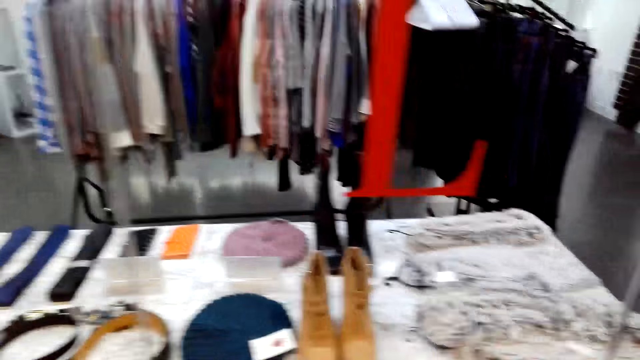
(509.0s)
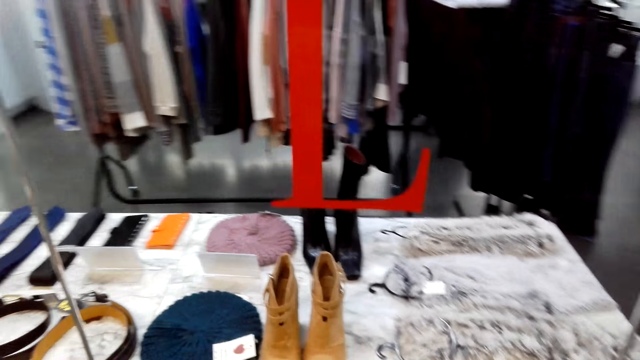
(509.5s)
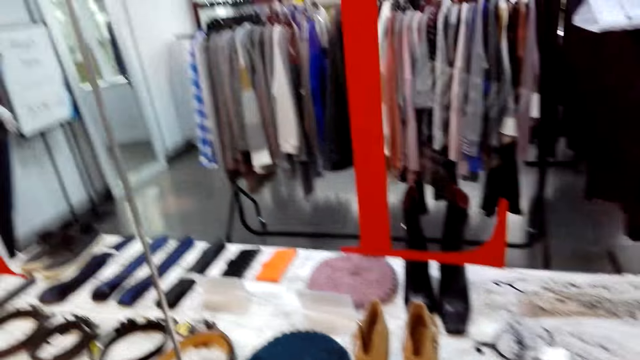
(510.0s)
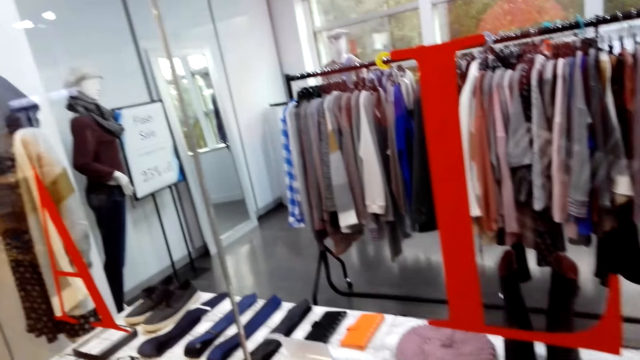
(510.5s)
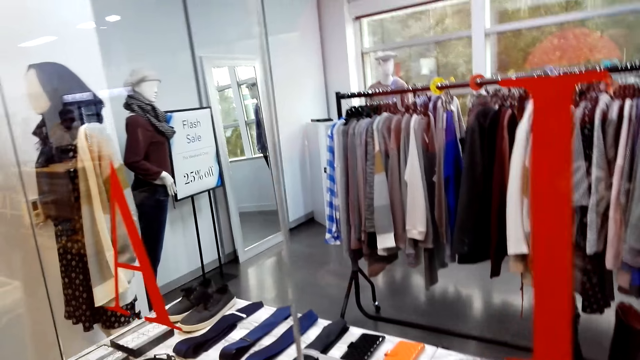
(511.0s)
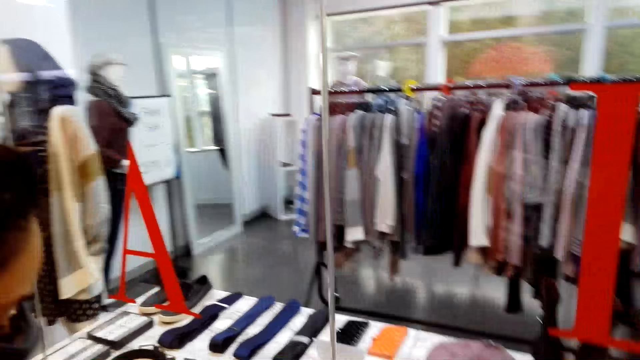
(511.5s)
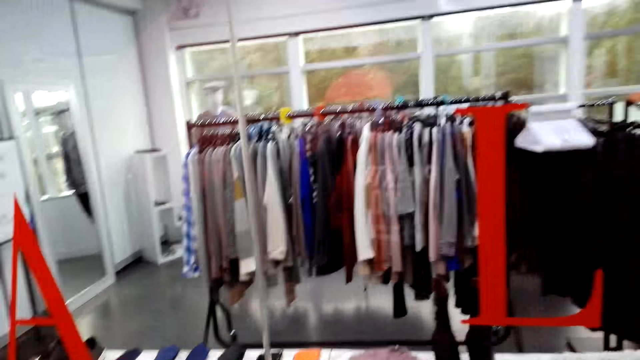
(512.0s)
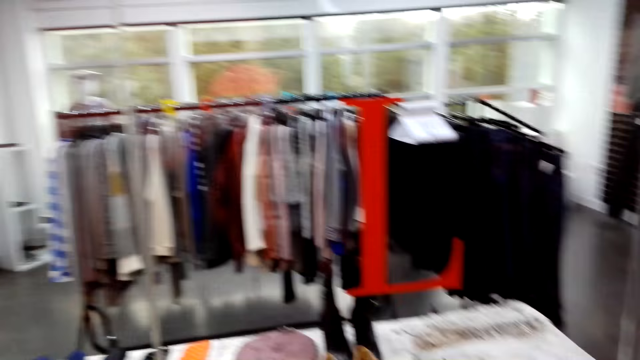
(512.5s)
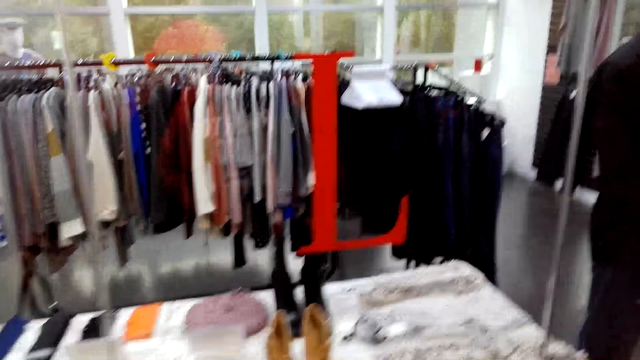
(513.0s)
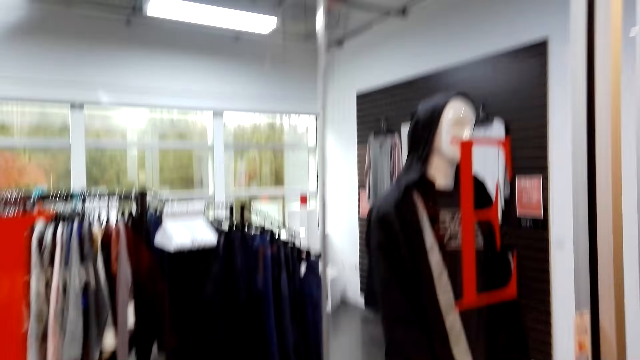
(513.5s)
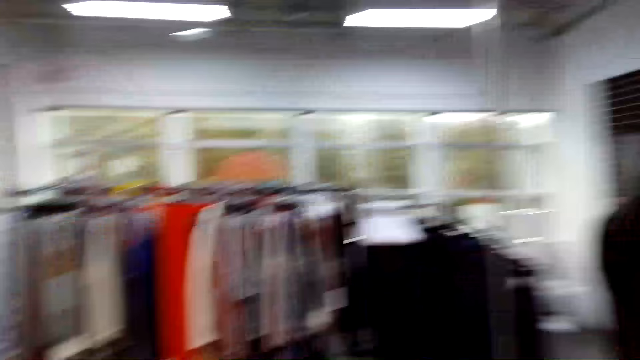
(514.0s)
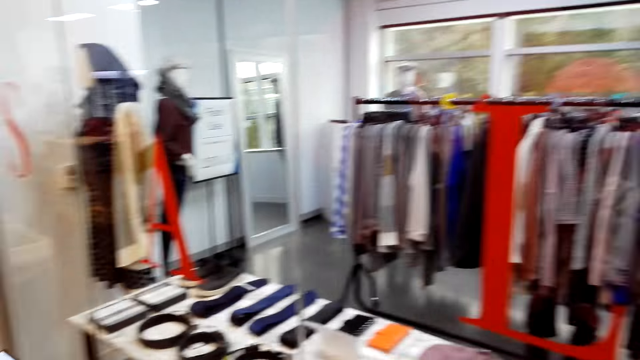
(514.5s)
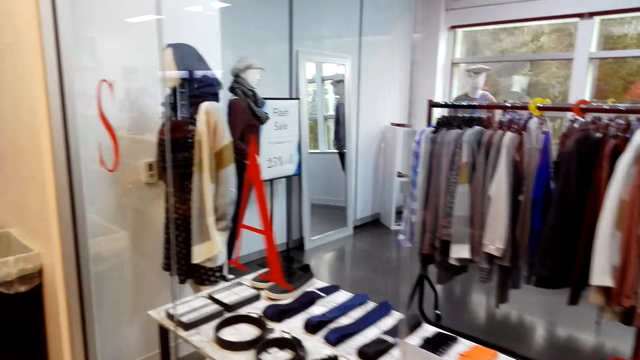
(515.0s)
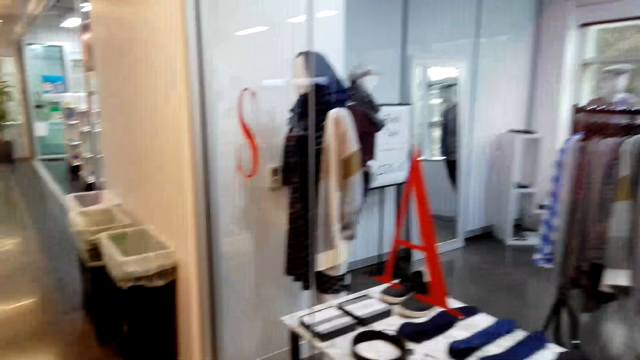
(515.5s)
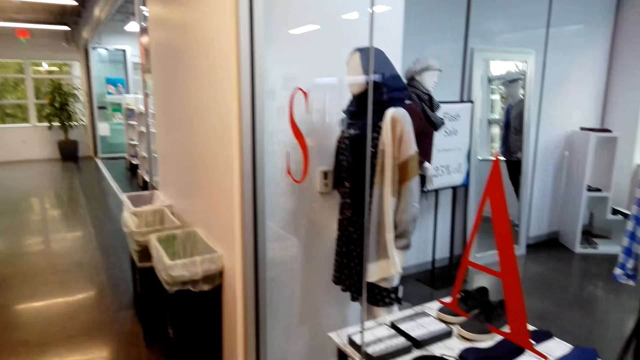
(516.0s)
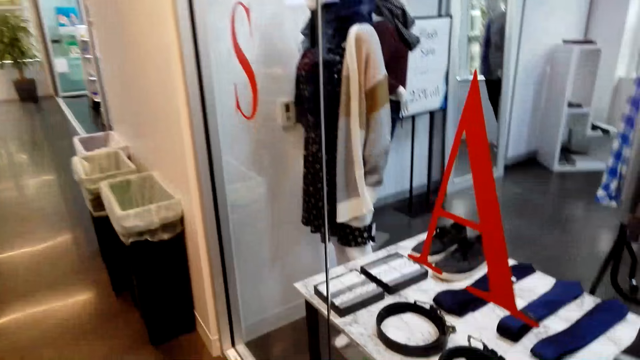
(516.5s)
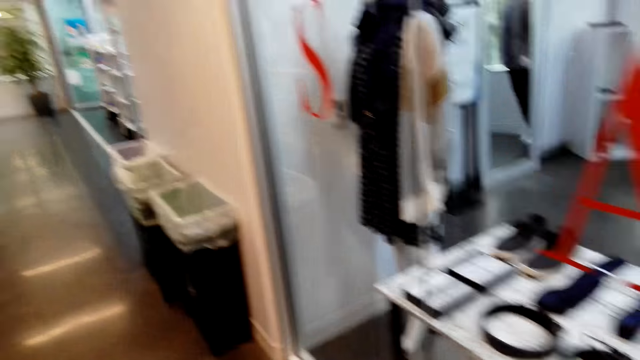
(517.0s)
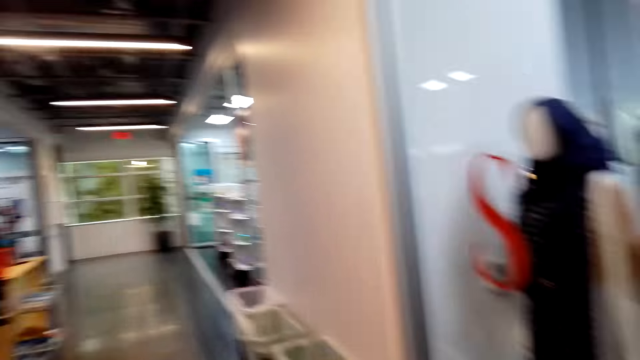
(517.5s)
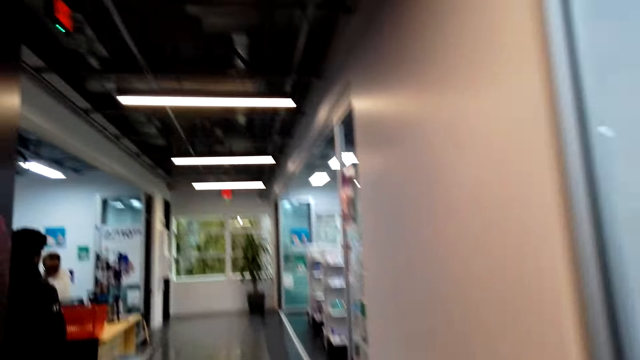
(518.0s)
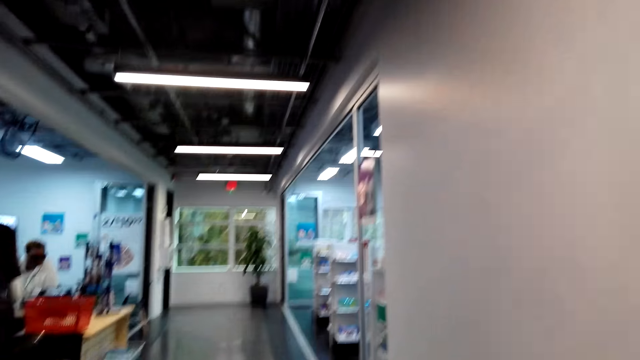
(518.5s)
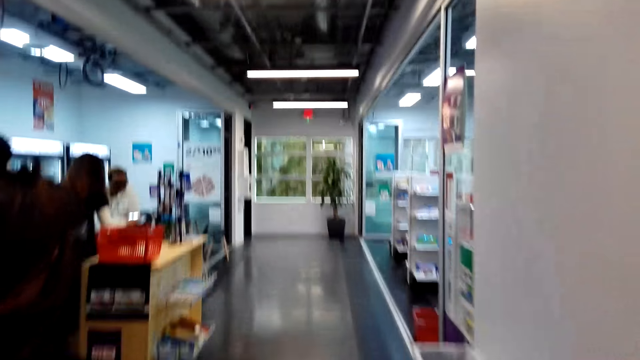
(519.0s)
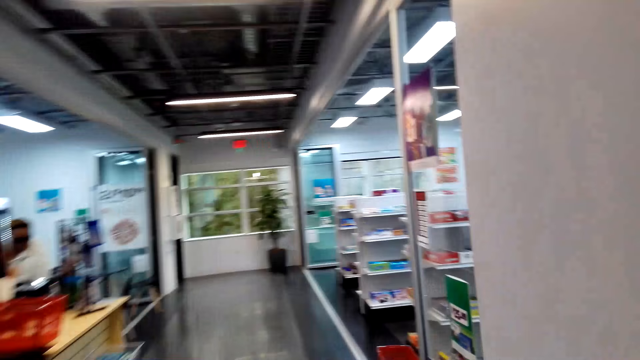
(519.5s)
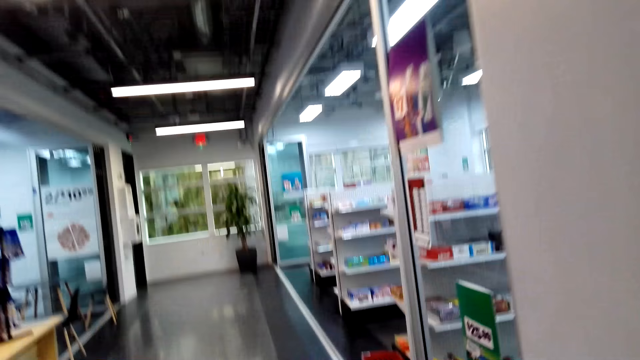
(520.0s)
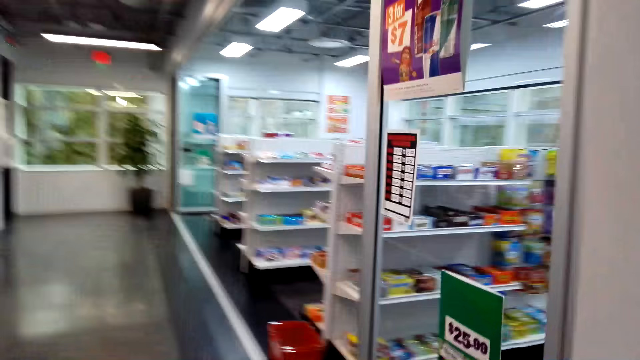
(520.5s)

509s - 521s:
The camera wearer stands in a store. A lady stands in the store. The camera wearer stands in the store. They walk around the store.

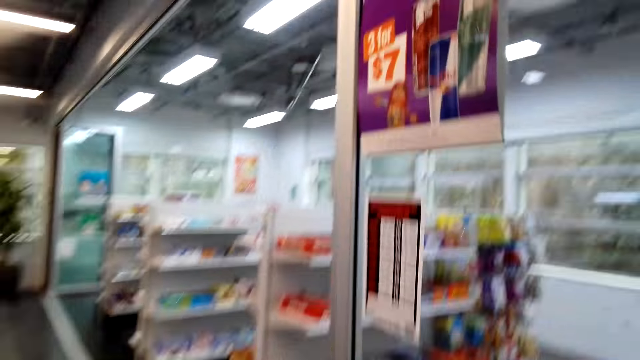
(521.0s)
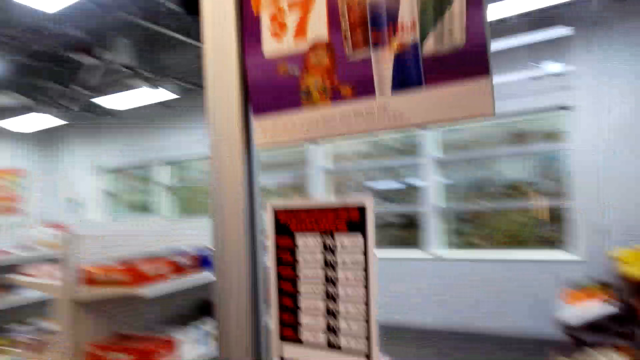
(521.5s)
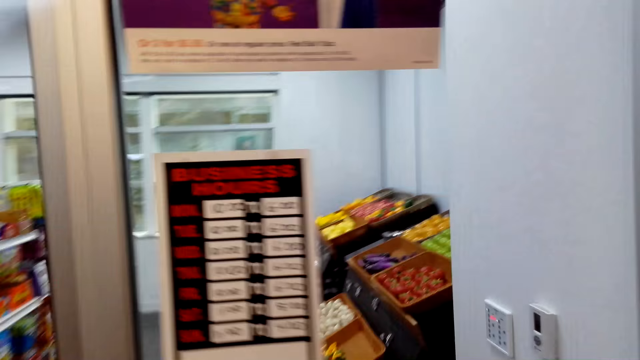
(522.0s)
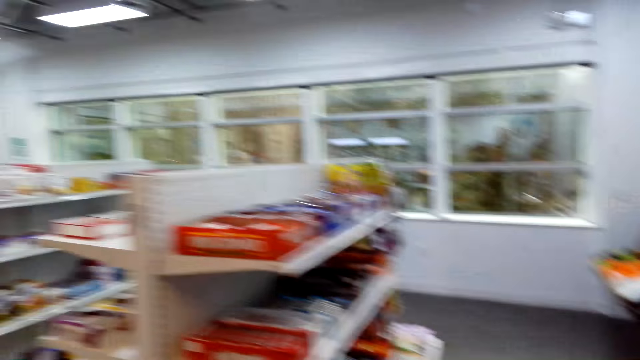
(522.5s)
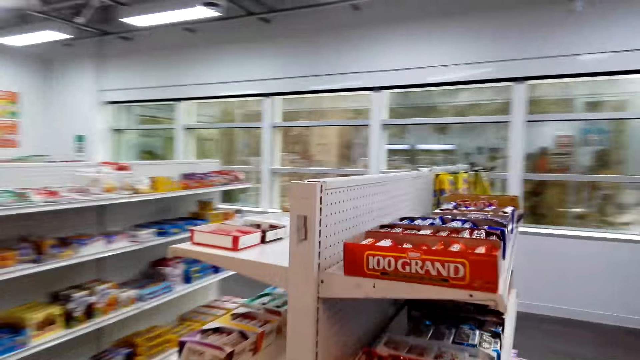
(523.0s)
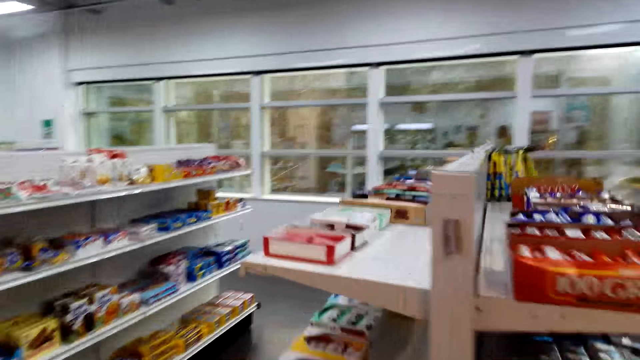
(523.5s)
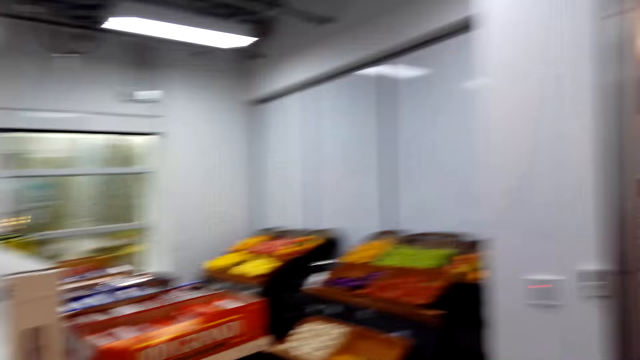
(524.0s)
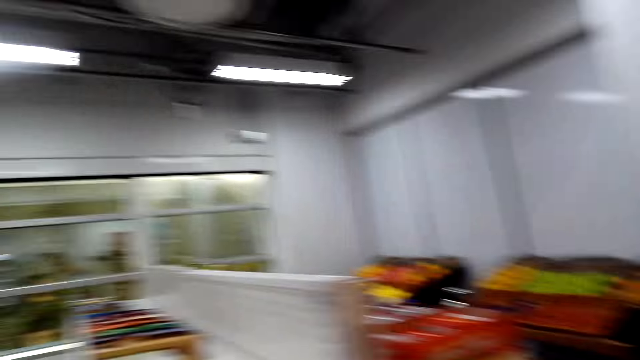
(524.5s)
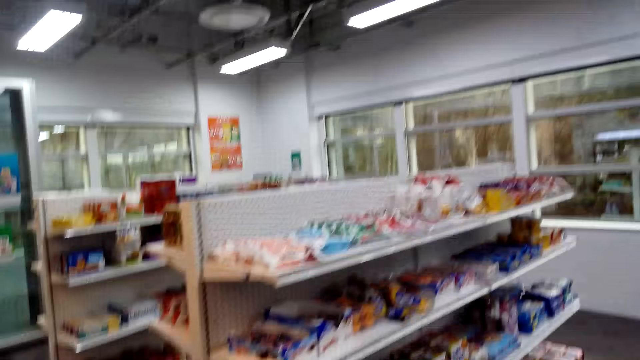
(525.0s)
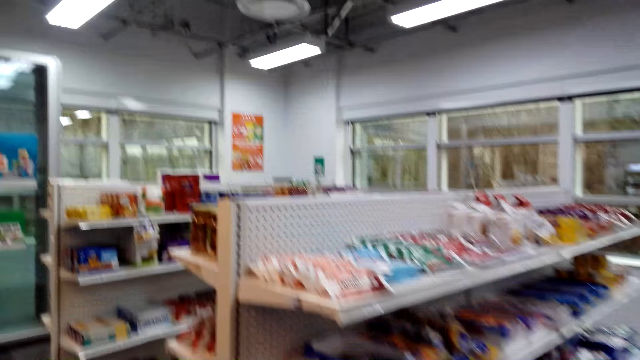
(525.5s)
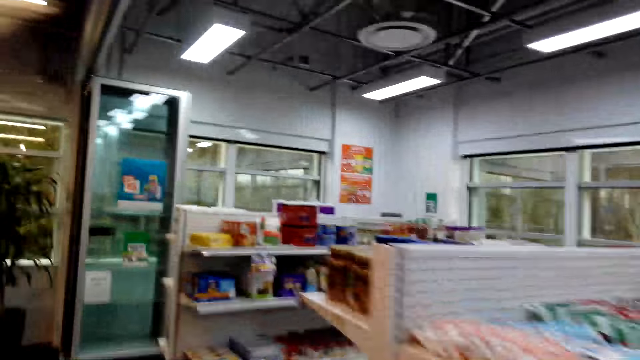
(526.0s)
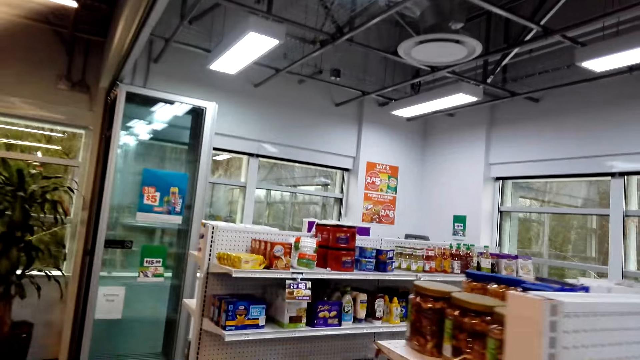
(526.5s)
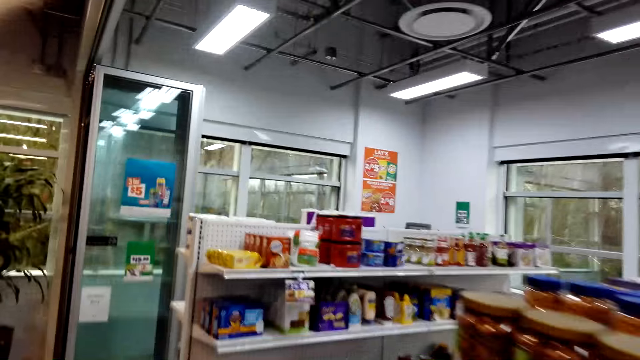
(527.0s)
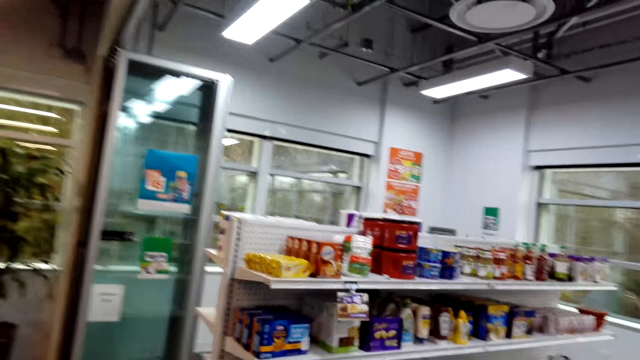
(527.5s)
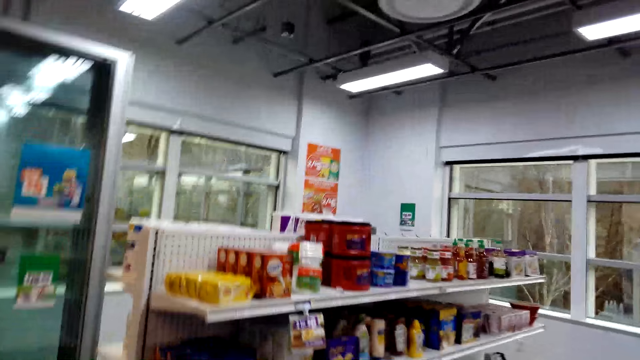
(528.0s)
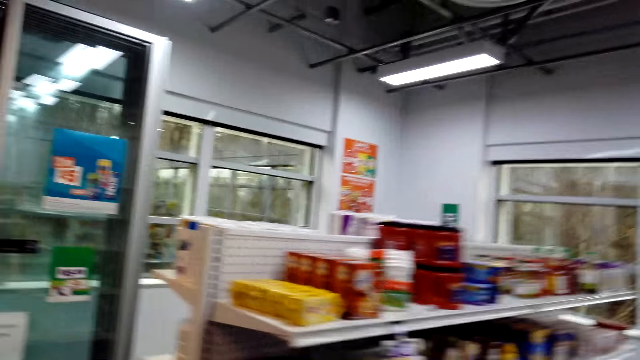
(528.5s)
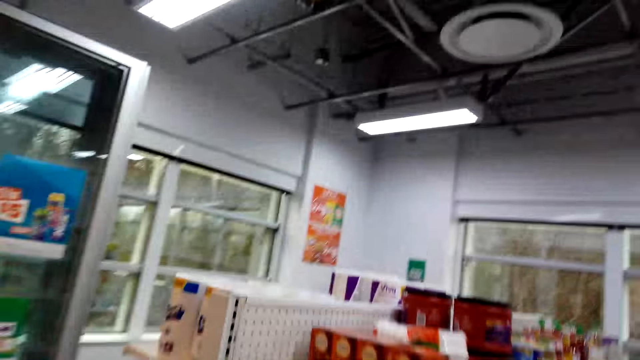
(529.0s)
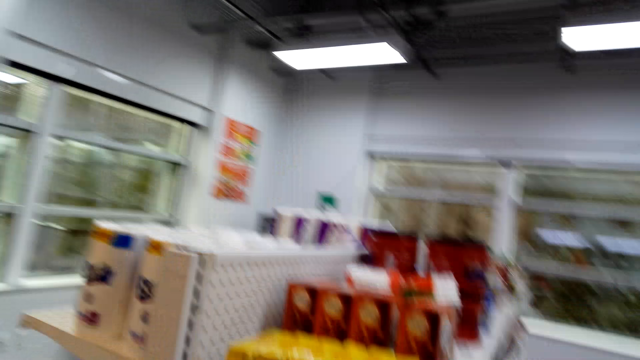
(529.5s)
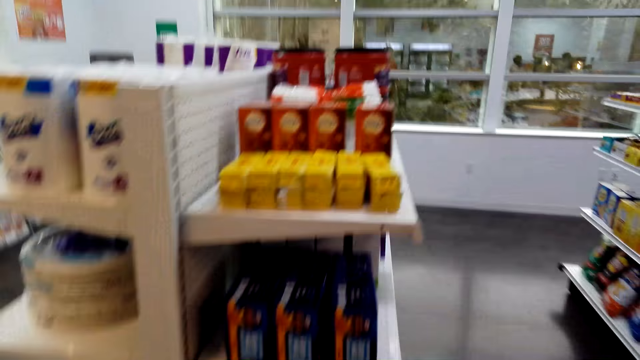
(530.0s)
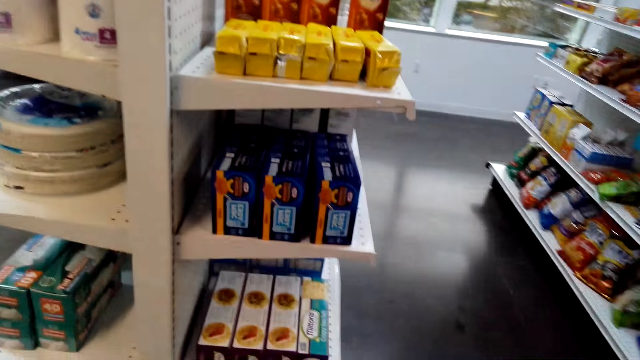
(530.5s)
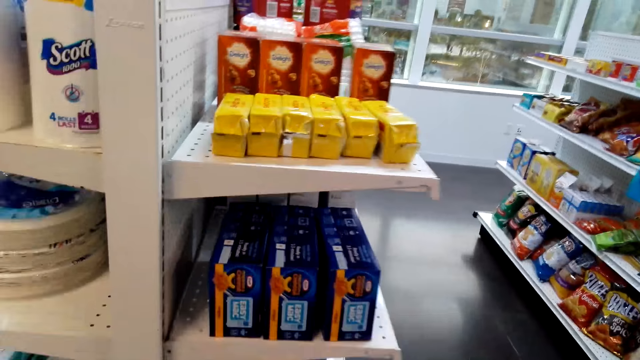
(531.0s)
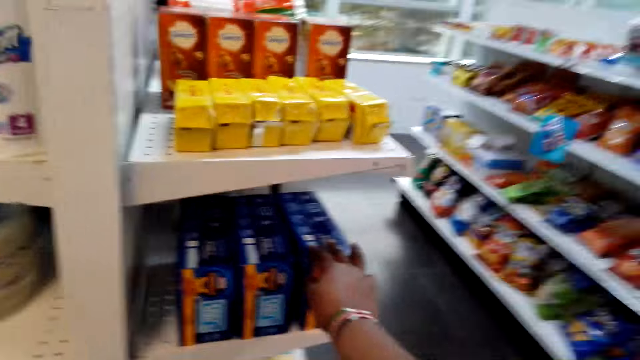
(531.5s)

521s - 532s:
The camera wearer walks into the convenience shop. They look around the convenience shop.
